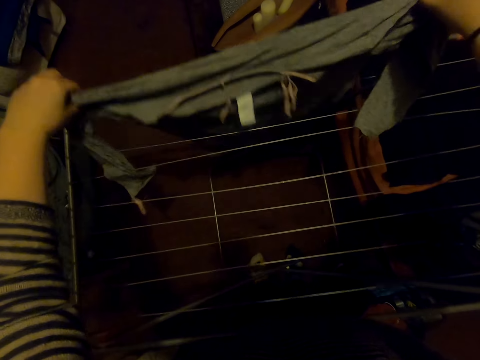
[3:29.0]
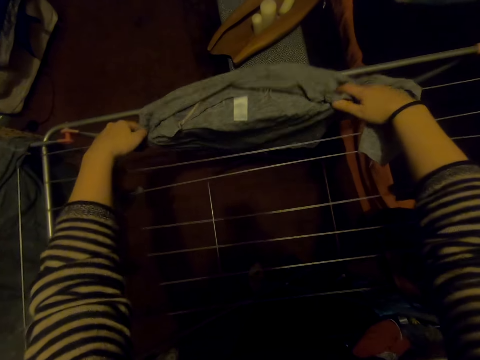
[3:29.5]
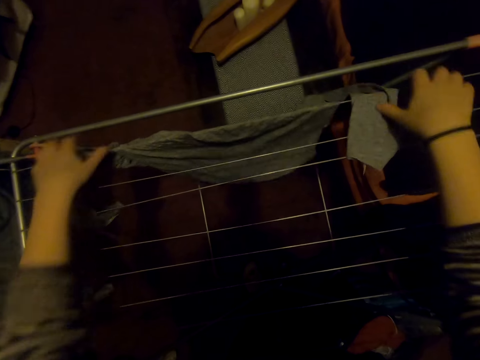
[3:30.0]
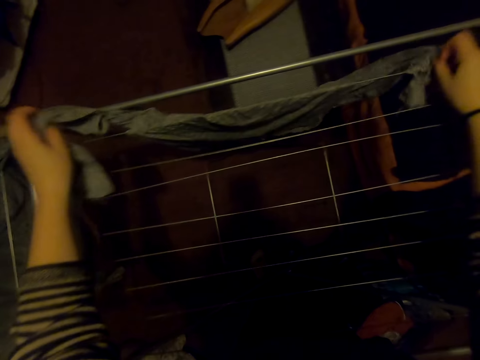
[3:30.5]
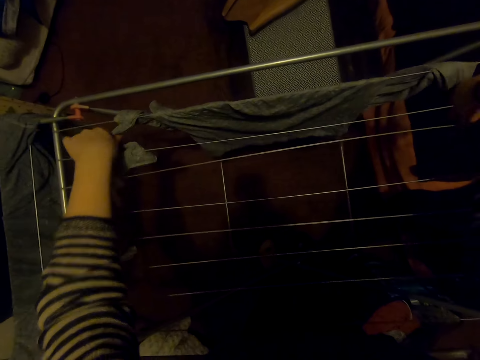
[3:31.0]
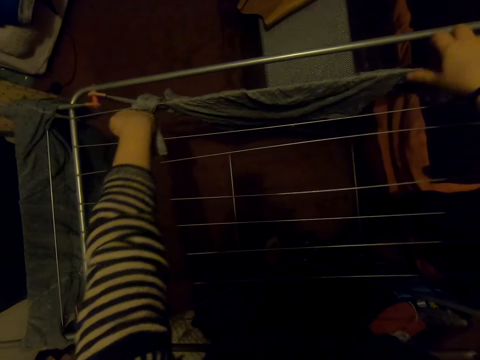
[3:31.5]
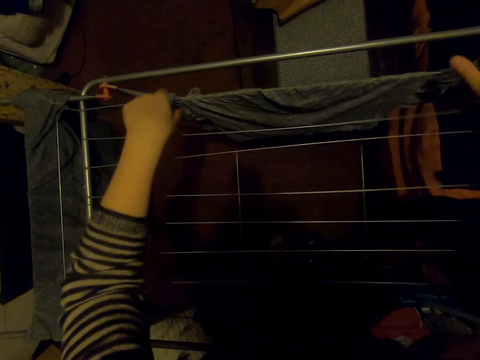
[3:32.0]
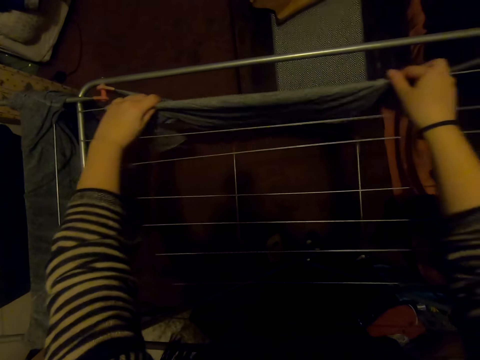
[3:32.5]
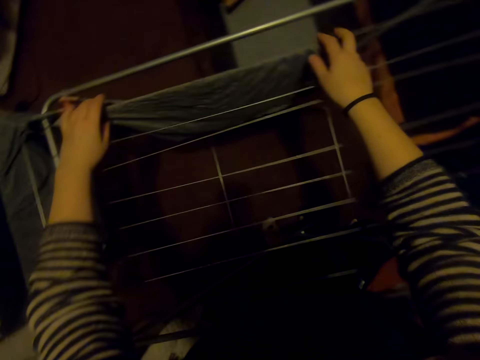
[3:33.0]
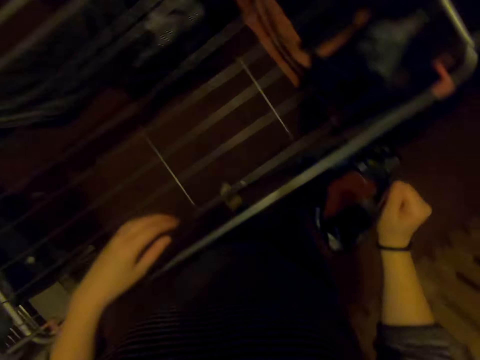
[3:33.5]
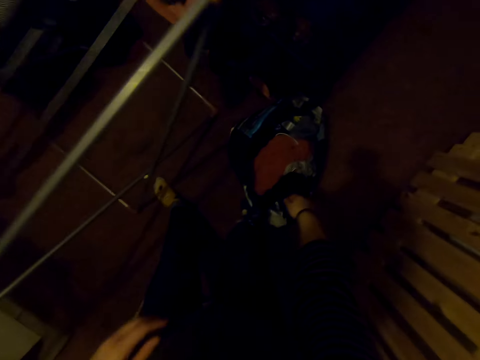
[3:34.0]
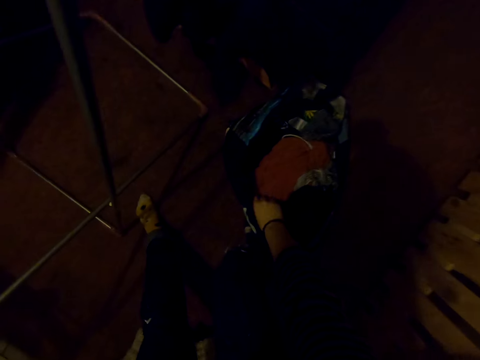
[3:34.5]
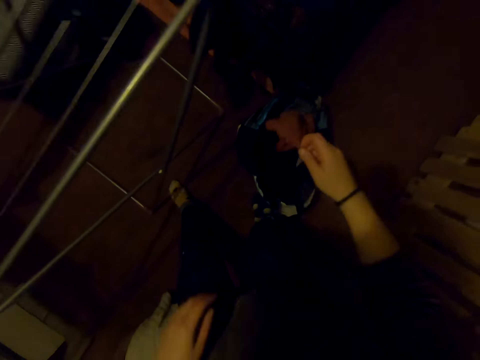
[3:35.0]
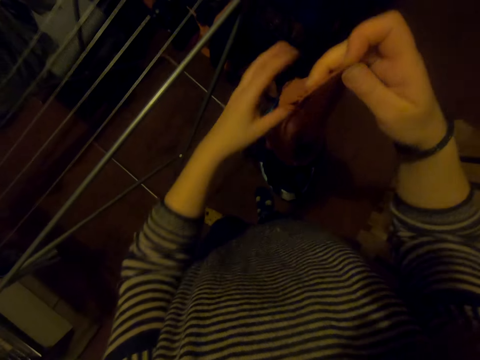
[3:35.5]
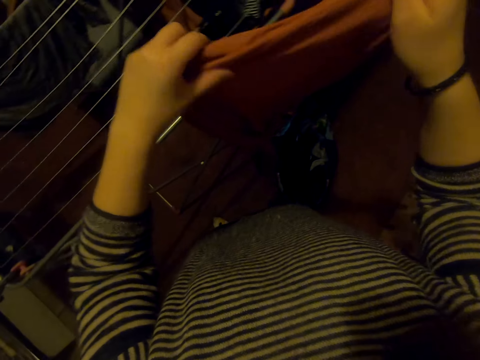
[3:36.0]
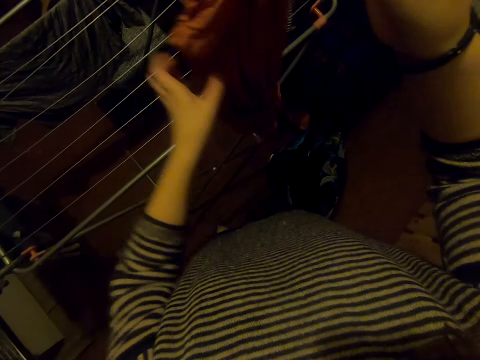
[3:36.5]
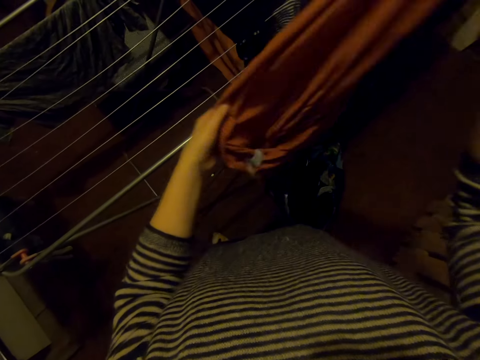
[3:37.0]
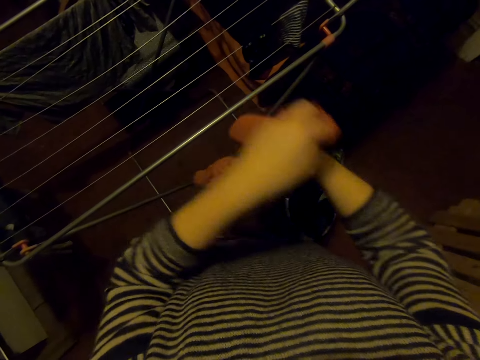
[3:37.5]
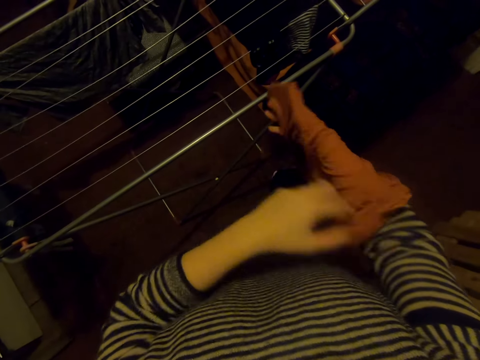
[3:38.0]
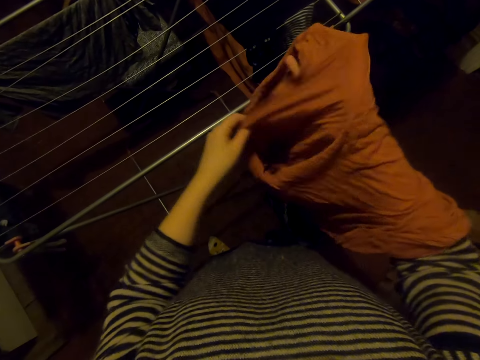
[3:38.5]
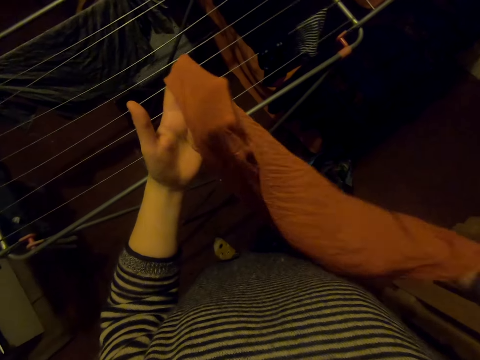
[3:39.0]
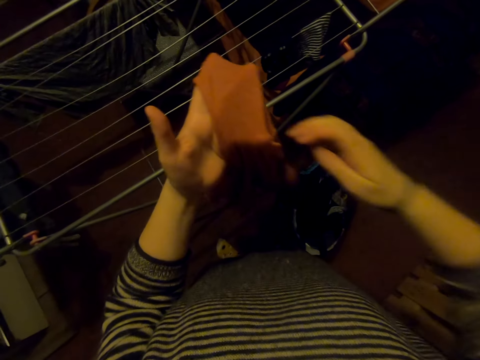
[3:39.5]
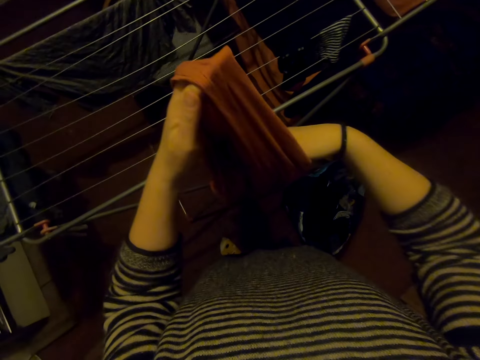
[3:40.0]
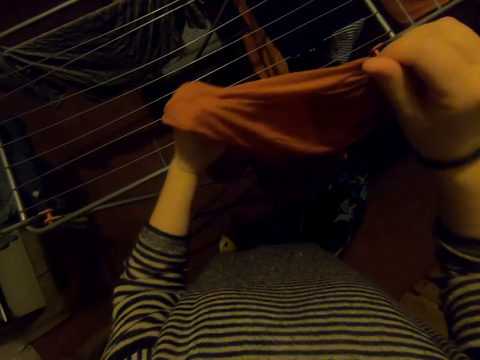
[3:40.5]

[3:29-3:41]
The camera wearer hangs the cloth on the cloth line. They pick up a cloth in the bag. They stretch out the cloth.

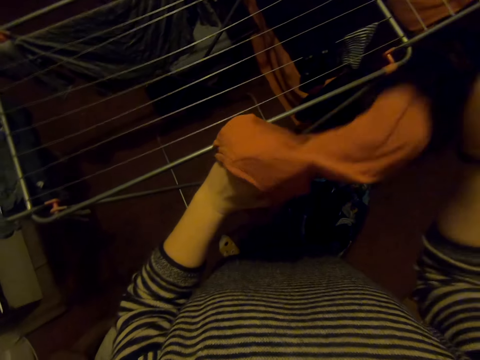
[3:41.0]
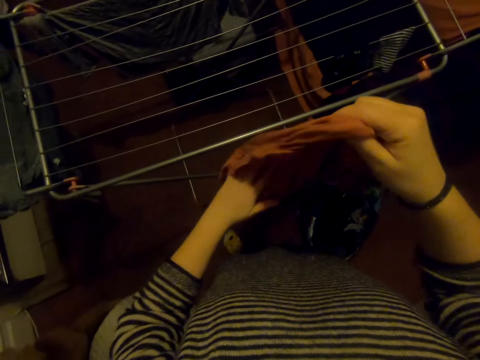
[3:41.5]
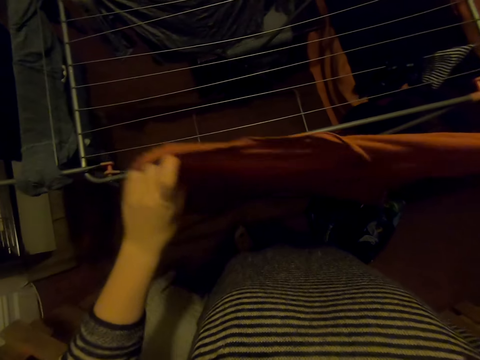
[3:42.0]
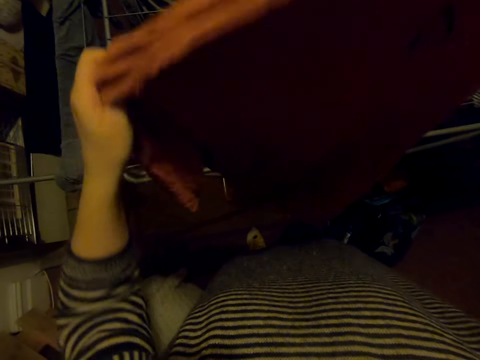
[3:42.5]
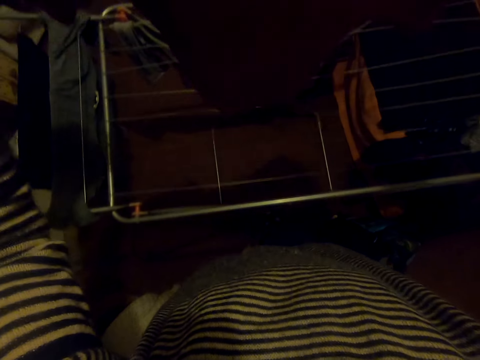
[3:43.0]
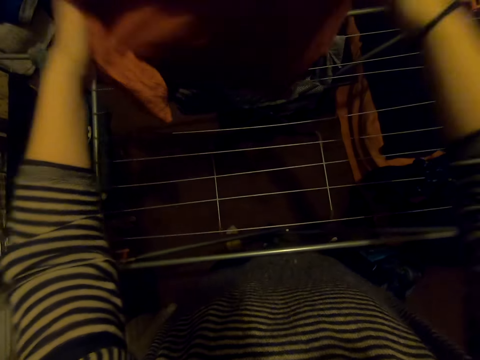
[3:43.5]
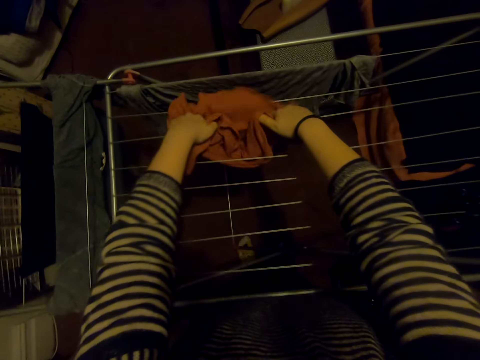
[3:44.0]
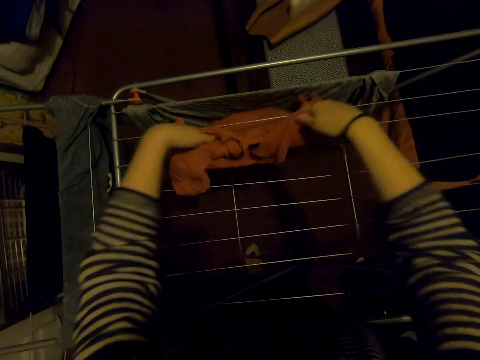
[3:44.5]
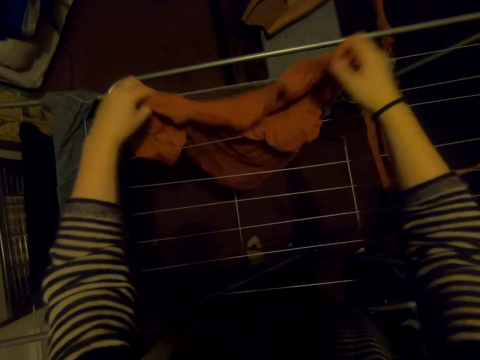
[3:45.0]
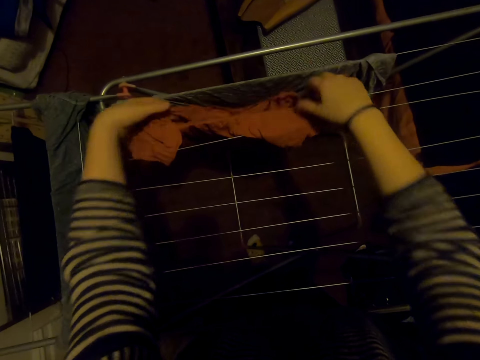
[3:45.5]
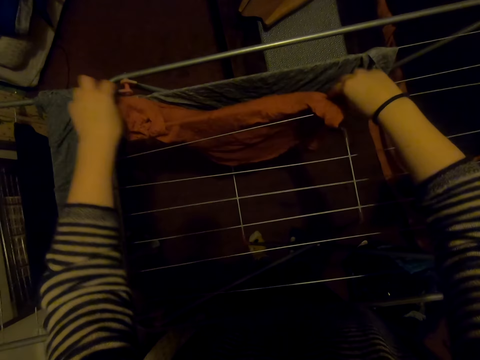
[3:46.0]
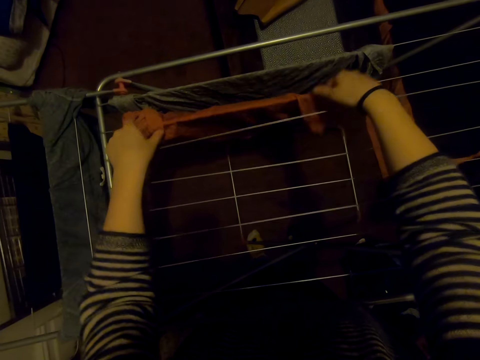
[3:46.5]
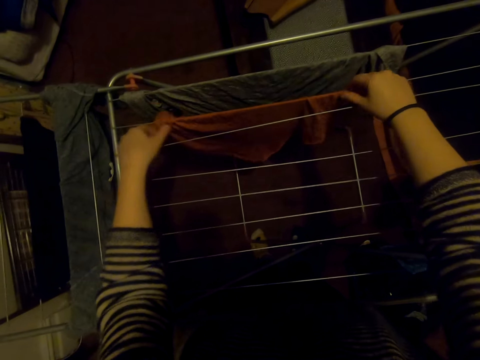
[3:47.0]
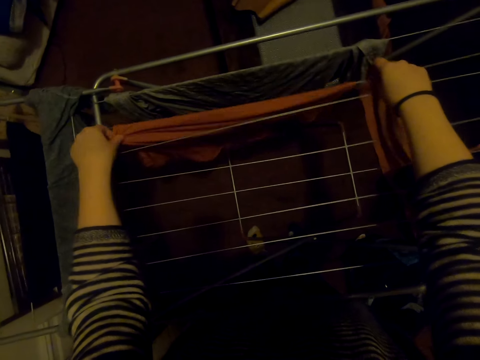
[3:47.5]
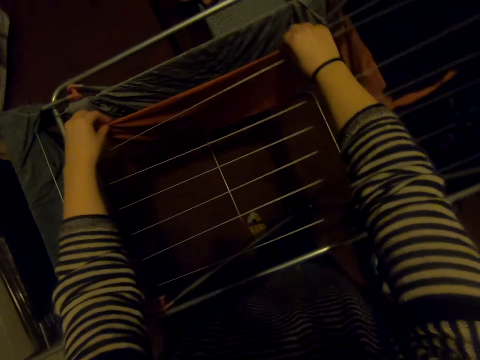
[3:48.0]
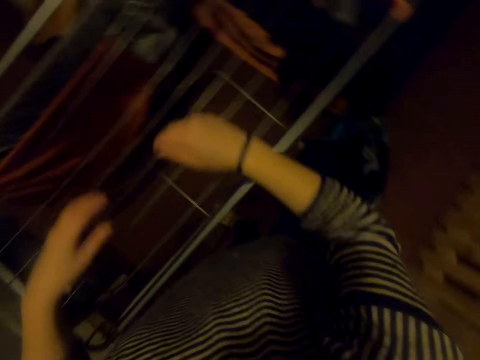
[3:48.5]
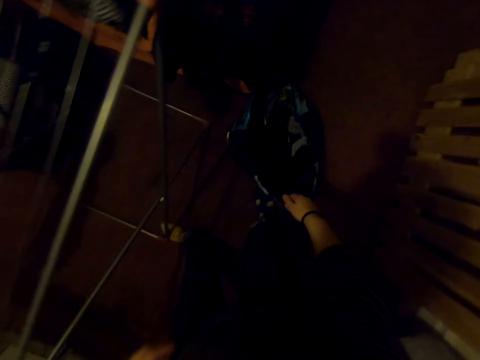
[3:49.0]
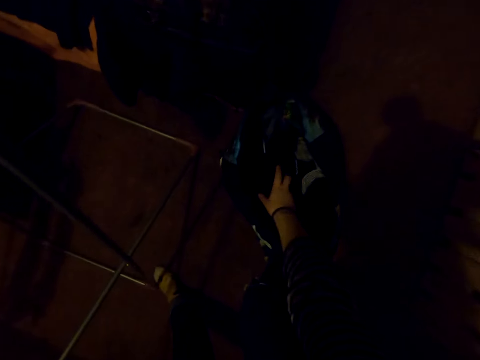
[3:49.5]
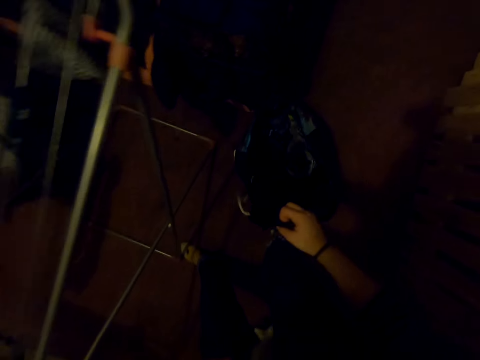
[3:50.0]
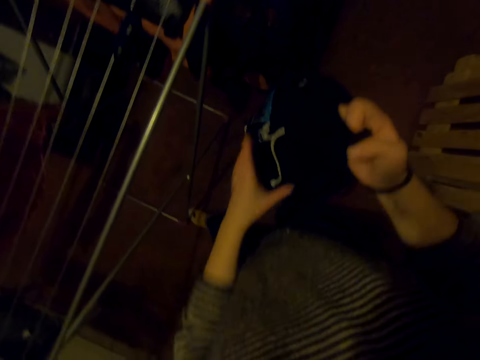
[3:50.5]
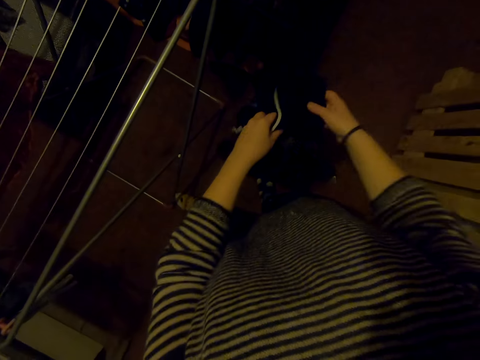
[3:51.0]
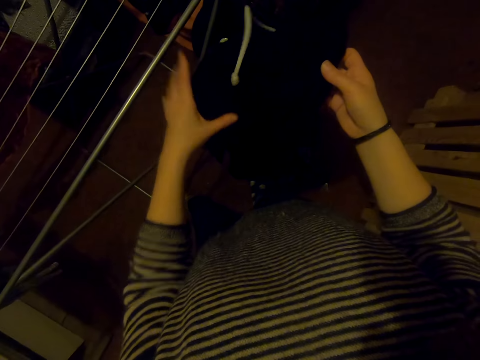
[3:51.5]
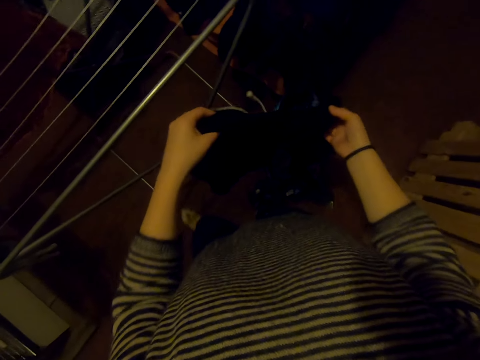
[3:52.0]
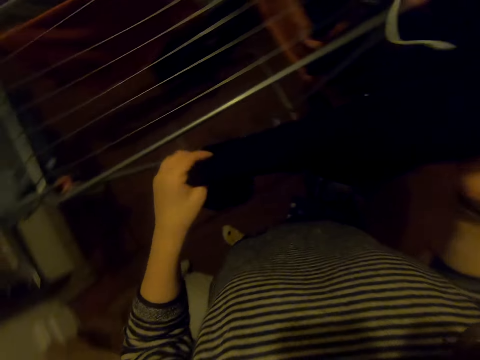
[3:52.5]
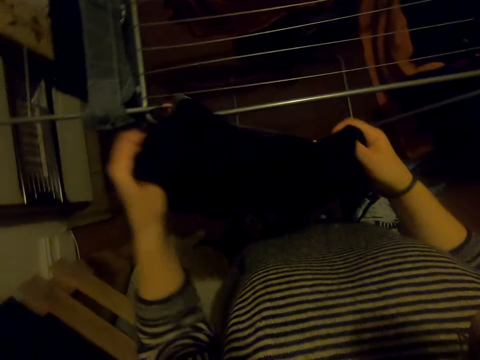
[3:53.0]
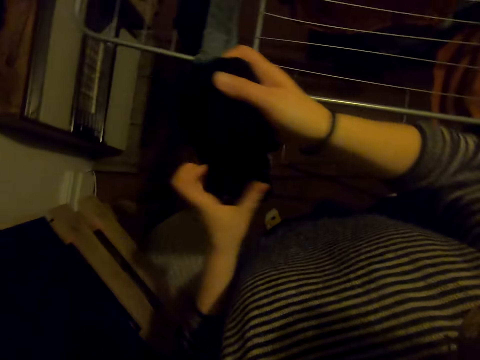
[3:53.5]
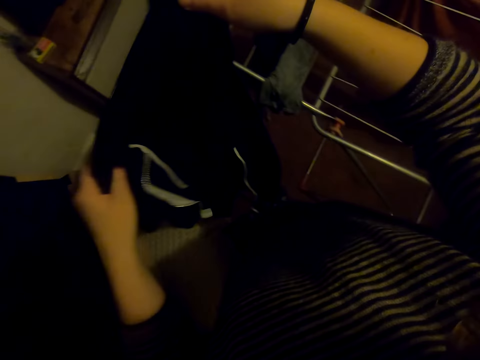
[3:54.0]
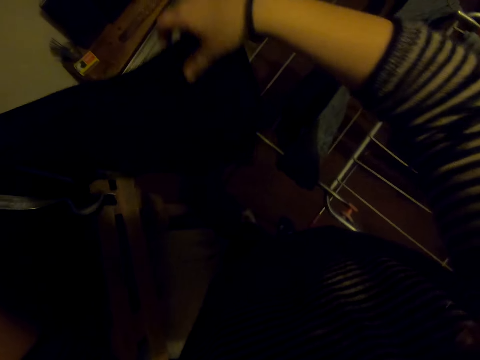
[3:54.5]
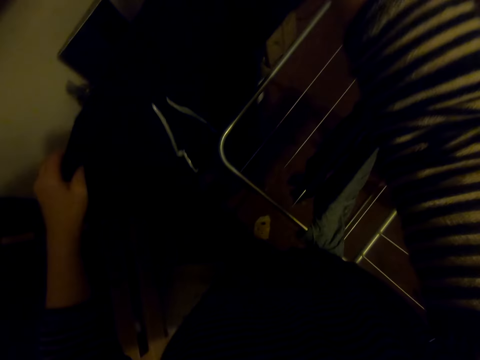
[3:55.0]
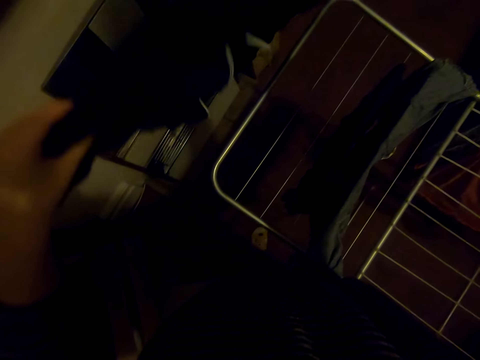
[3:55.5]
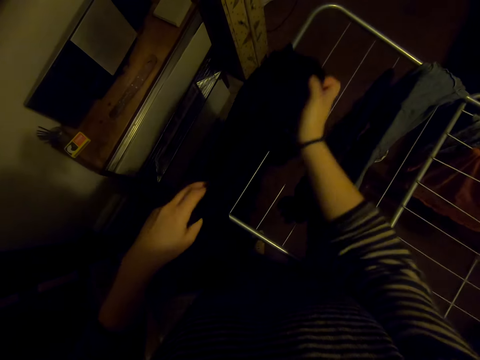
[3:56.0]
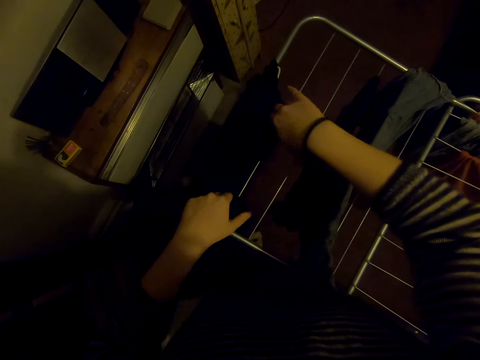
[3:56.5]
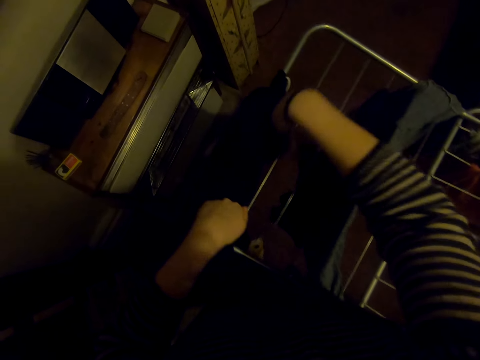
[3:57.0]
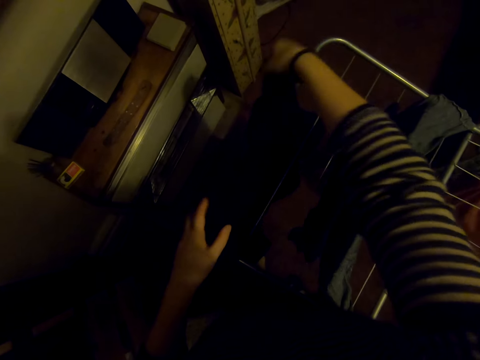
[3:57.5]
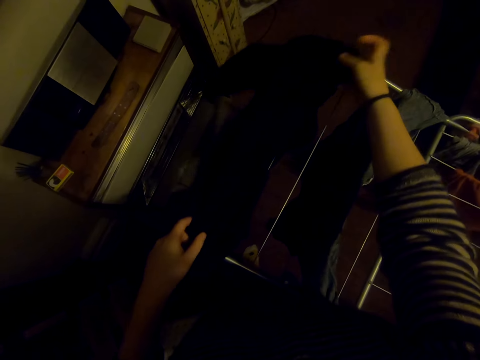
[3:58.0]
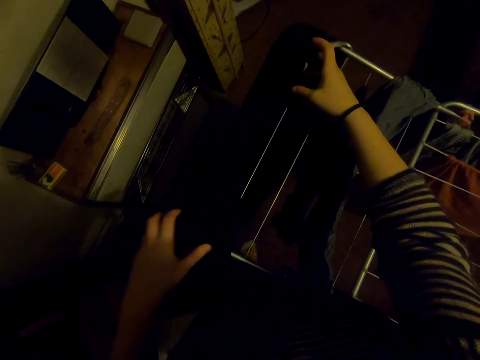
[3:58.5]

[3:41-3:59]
The camera wearer hangs a cloth on the cloth line. They pick up a cloth in the bag, stretch out the cloth and hang the cloth on the cloth line.
